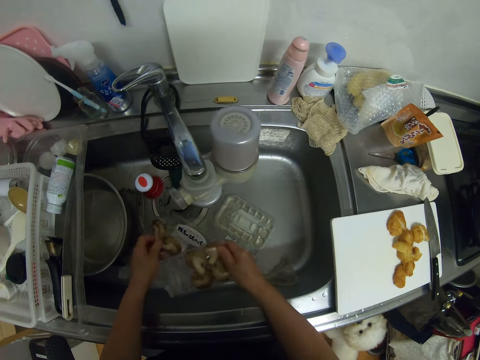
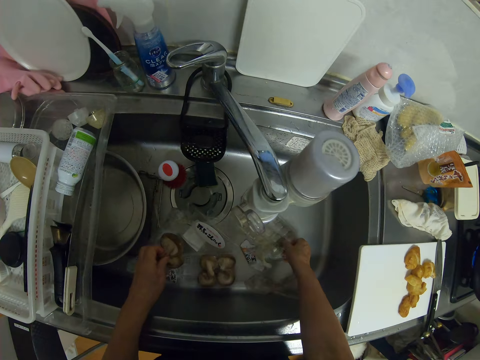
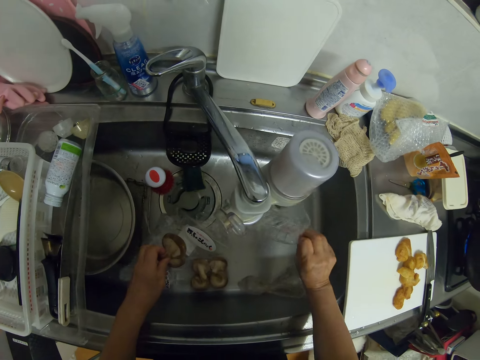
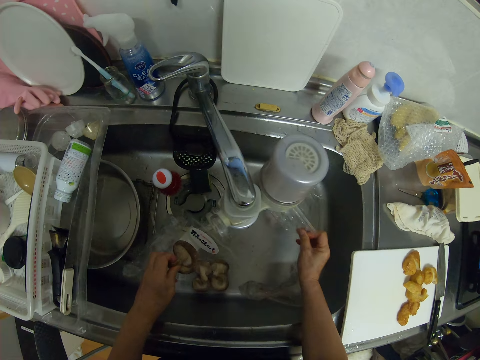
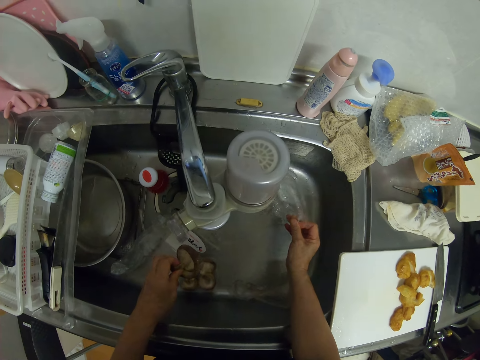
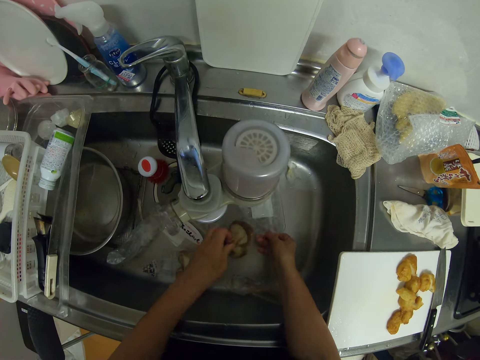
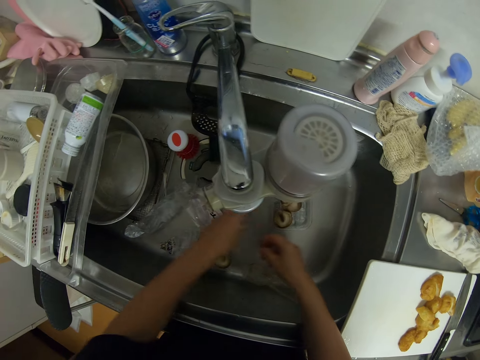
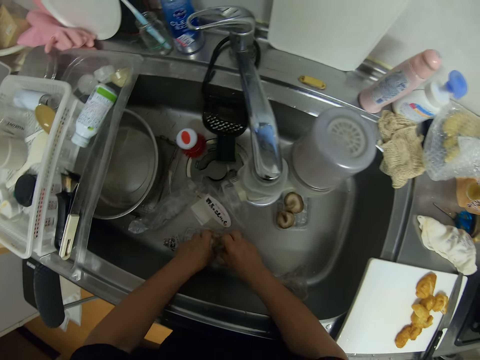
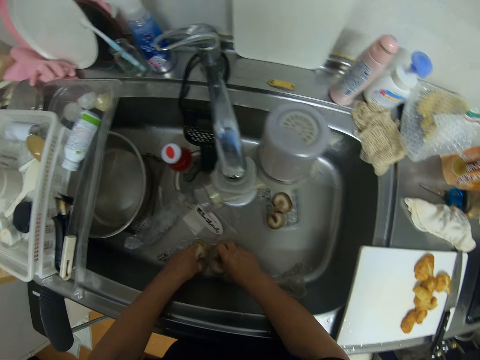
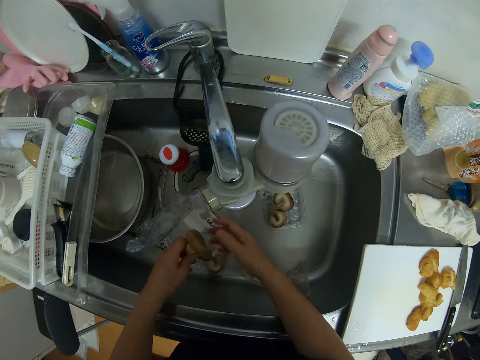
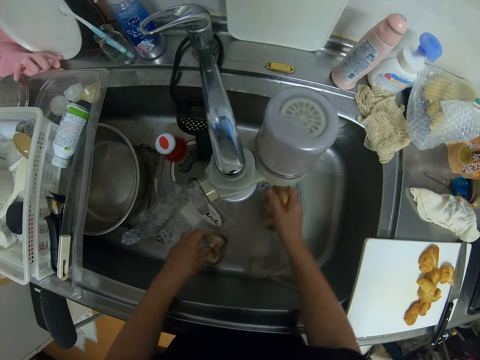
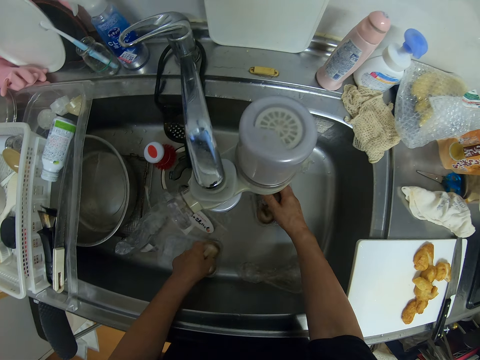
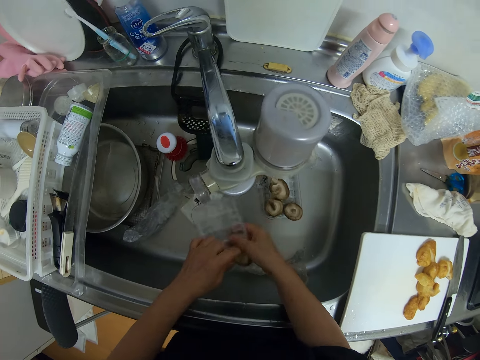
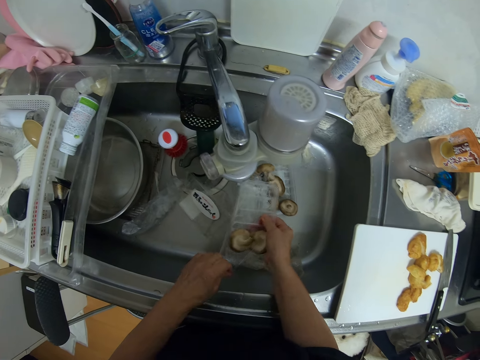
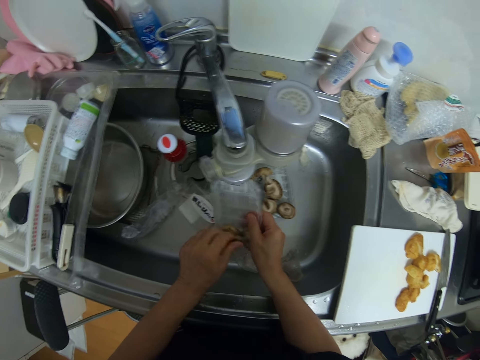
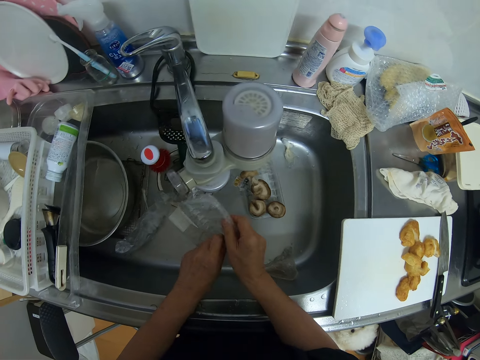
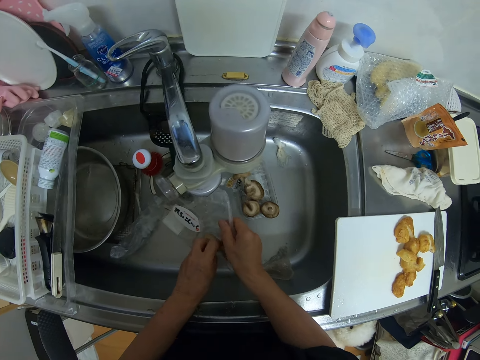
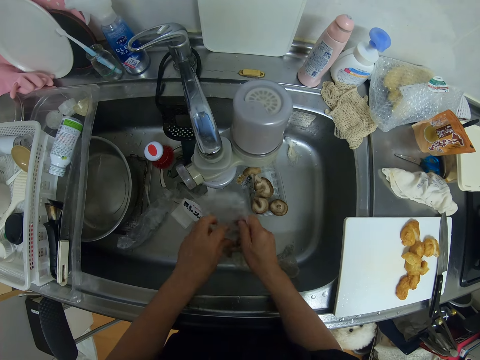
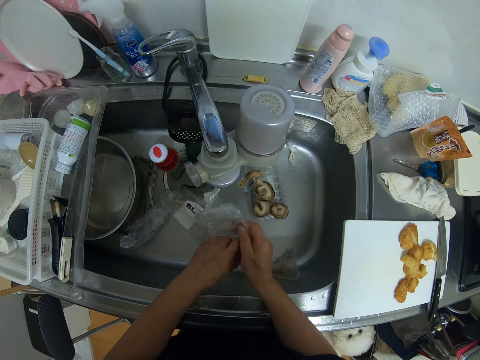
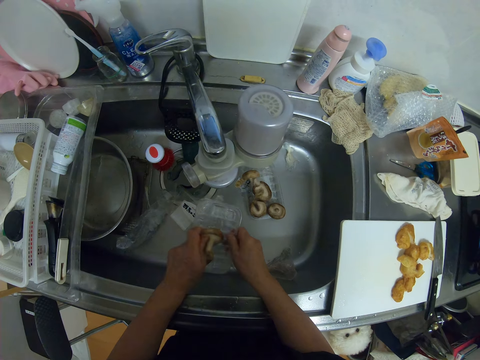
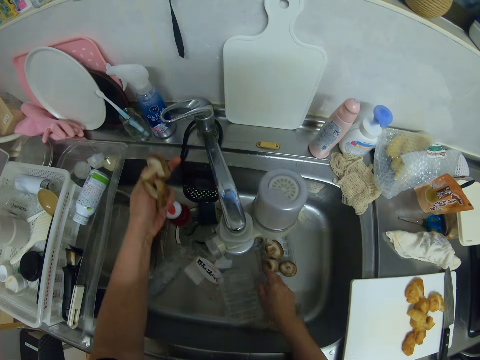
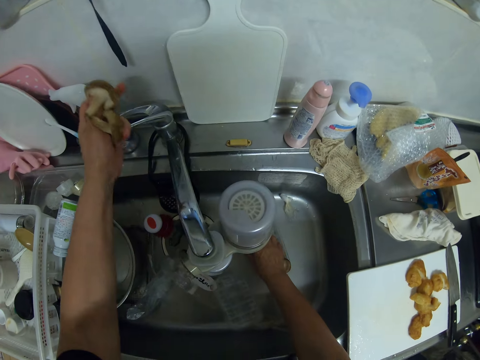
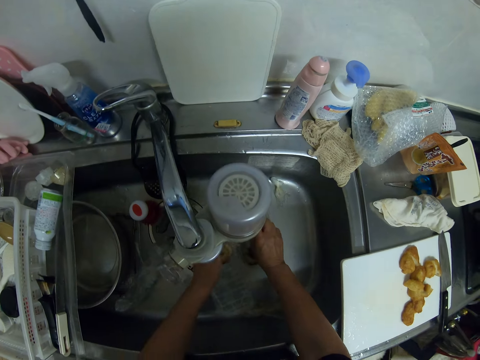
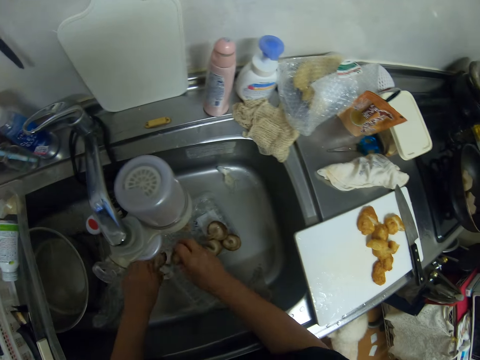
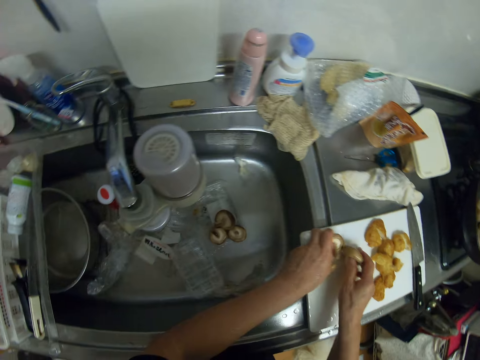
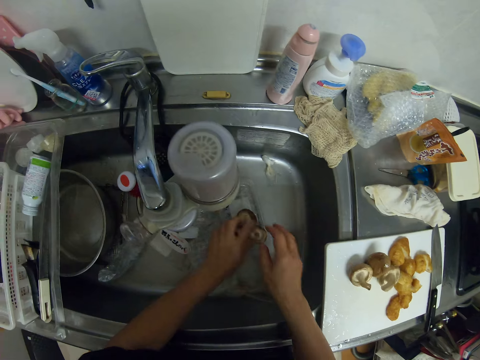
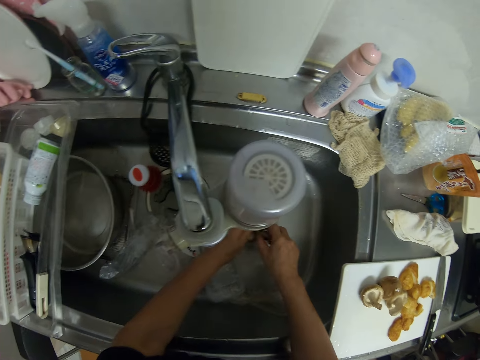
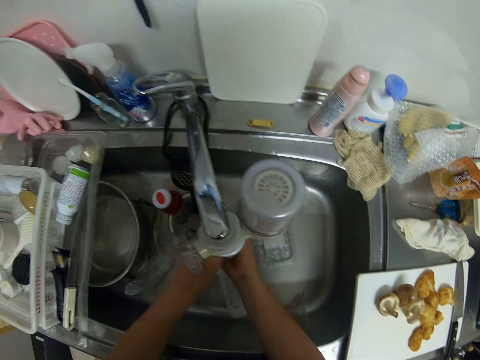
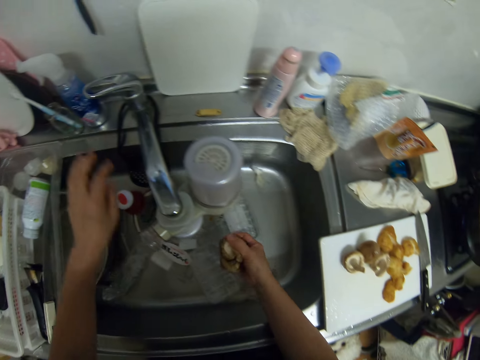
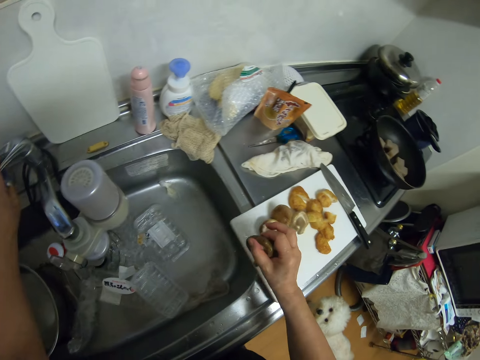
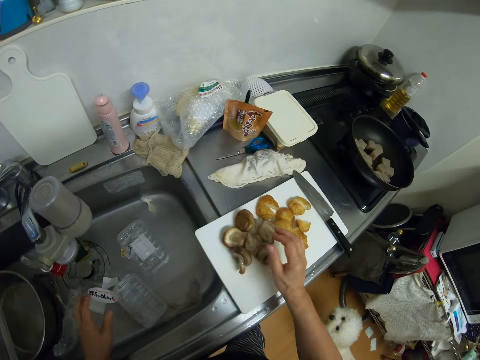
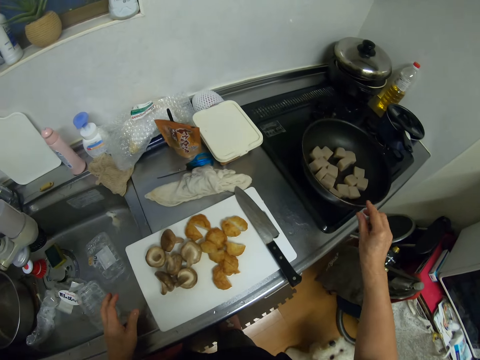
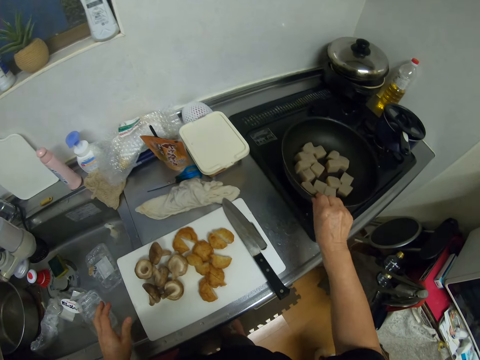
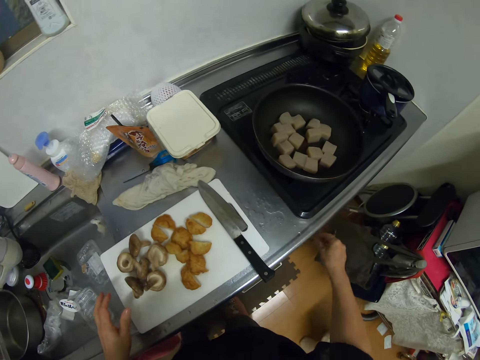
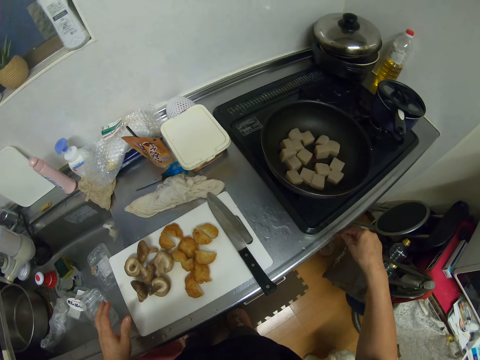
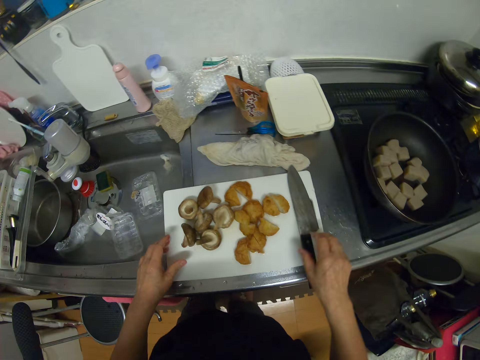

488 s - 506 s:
The camera wearer picks an empty pack from the kitchen sink with her right hand. She pours the water from the pack into the kitchen sink with her right hand. She turns the plastic pack in the sink. She drops the empty pack in the kitchen sink with her right hand. She drops the piece of mushroom into the empty pack in the kitchen sink with her left hand. She picks a piece of mushroom from the pack with her left hand. She passes the mushroom to her right hand, drops the piece of mushroom into the pack in the kitchen sink with her right hand, and picks the pack of mushroom from the kitchen sink with her left hand. She passes the pack of mushroom to her right hand and tears the pack of mushroom with her left hand. She picks a piece of mushroom from the pack with her left hand. She opens the tap with her left hand. She picks a piece of mushroom from the pack with her right hand. She rinses the mushrooms in the sink with both hands. She drops the mushrooms on the cutting board with both hands. She picks the mushrooms from the pack with both her hands. She rinses the mushrooms in the sink with both hands. The dog moves backward. The camera wearer closes the tap with her left hand. She drops the mushrooms on the cutting board with her right hand. She moves around the kitchen. She adjusts the pan on the cooker with her right hand. She turns the cooker on with her right hand. She adjusts the cooking gas flame. She picks the knife from the cutting board with her right hand.

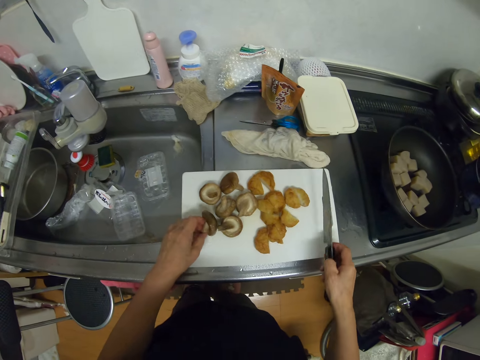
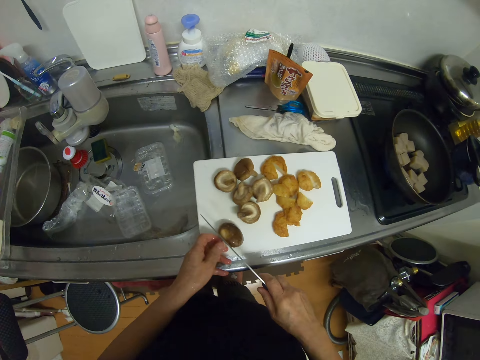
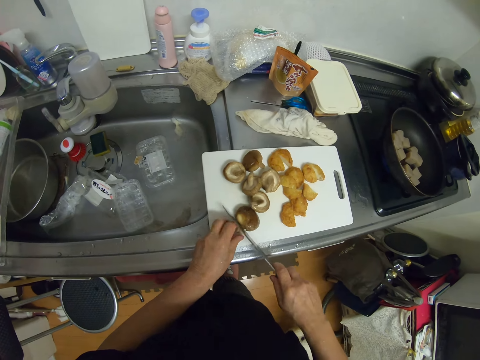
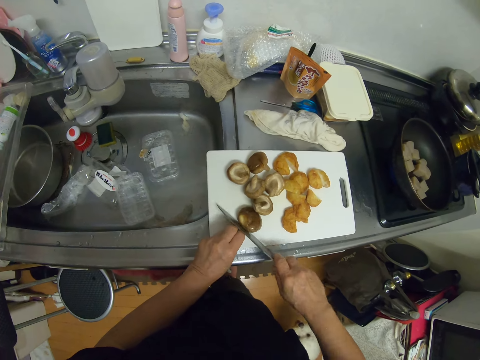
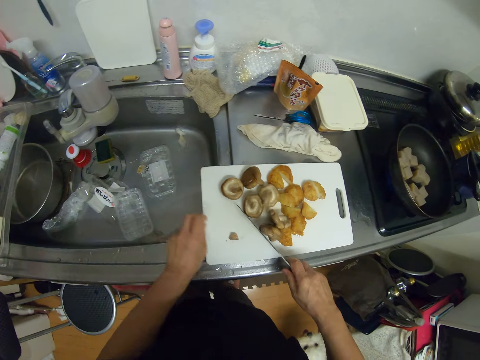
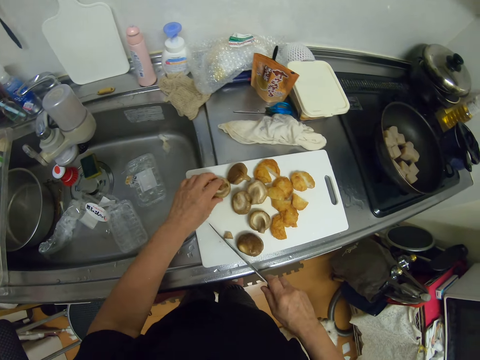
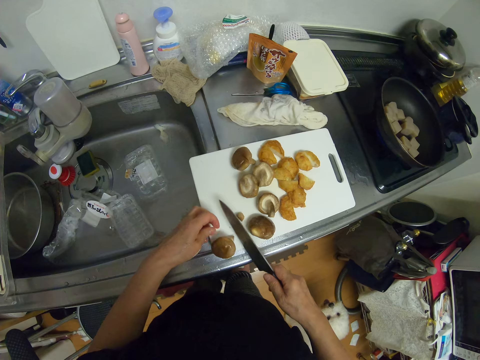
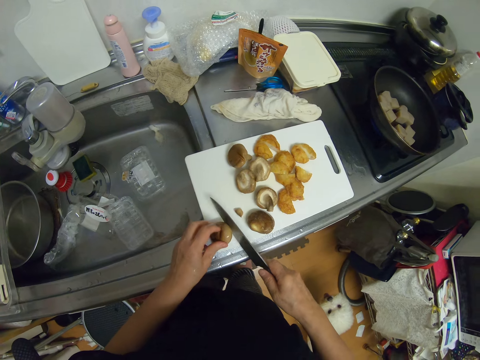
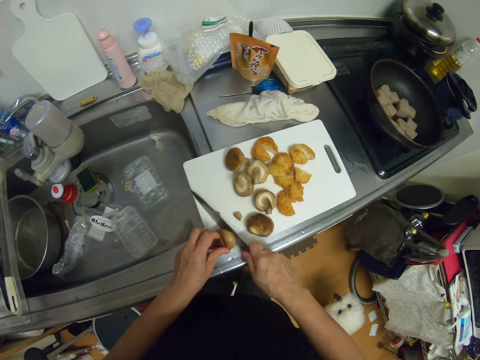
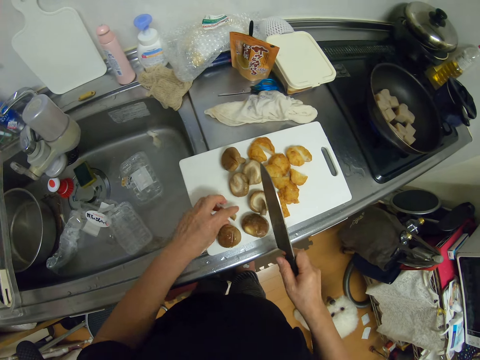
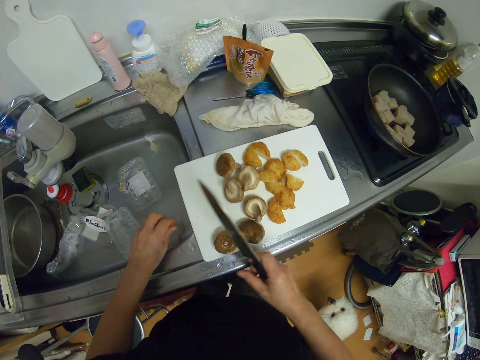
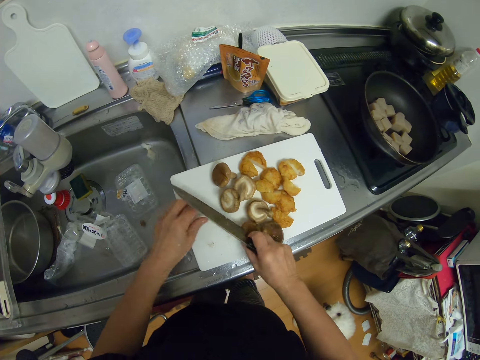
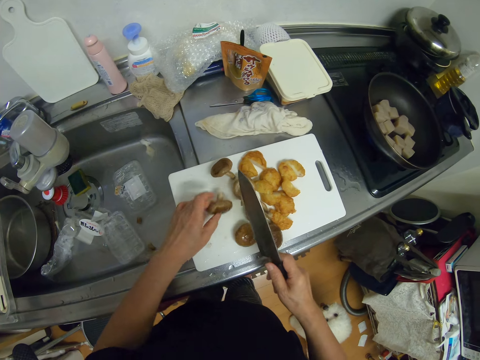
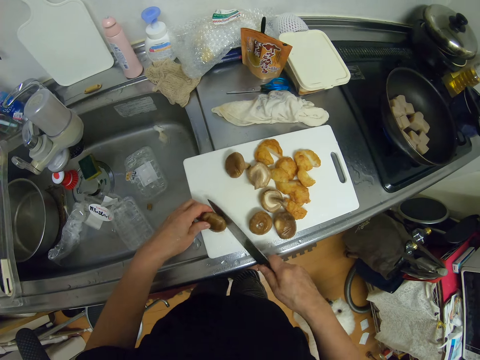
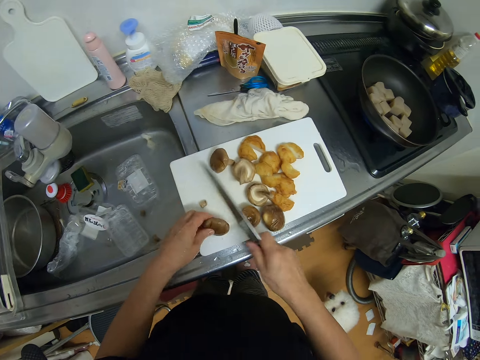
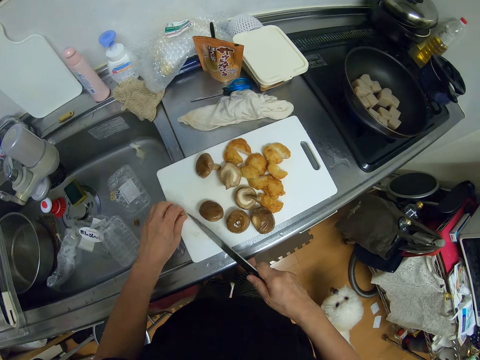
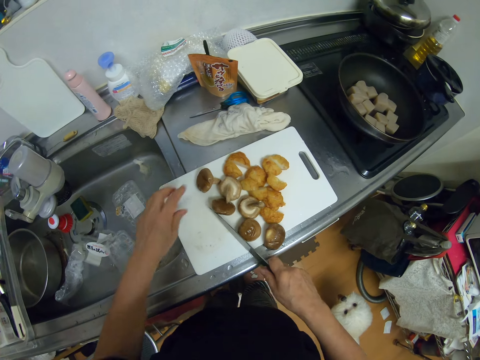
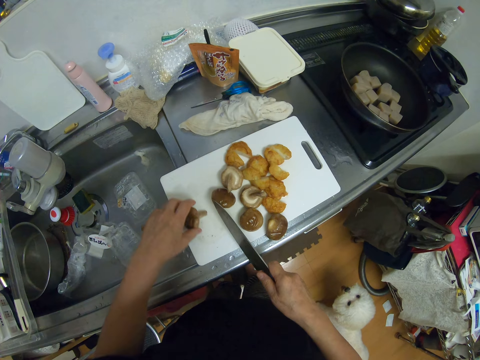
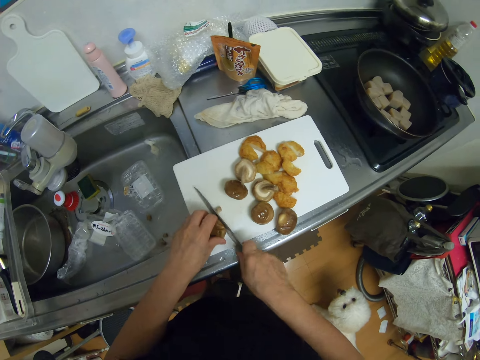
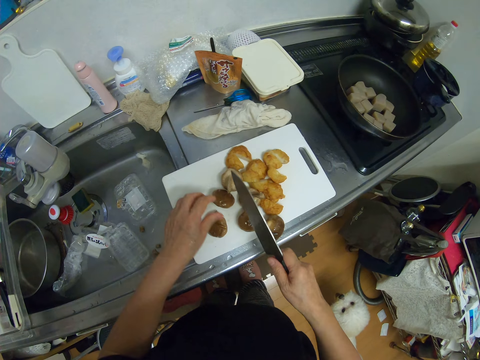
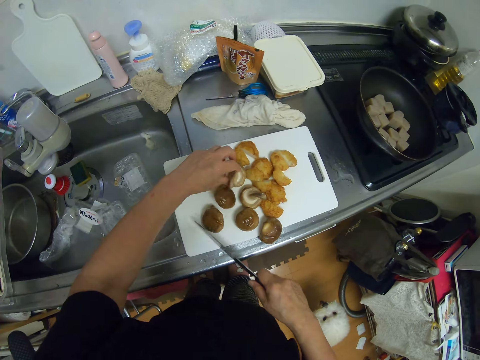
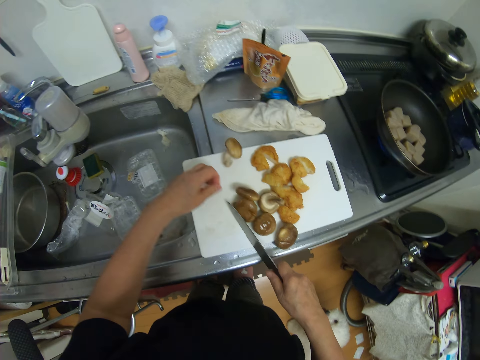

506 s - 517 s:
The camera wearer picks a piece of mushroom from the cutting board with her left hand. She moves a mushroom on the chopping board. She cuts the edges of the mushrooms on the cutting board with the knife in her right hand. She moves the mushroom on the chopping board, picks the mushroom on the chopping board, and puts the mushroom on the chopping board. She cuts the mushroom with the knife on the chopping board. She throws the tips of the mushroom into the kitchen sink with her left hand. She picks the mushroom on the chopping board. She moves the mushroom on the chopping board. She cuts the edge of the mushrooms on the cutting board with the knife in her right hand. She moves the mushroom on the chopping board. She throws the tip of the mushroom into the kitchen sink with her left hand. She moves the mushroom on the chopping board. She cuts the edges of the mushrooms on the cutting board with the knife in her right hand. She moves the mushroom on the chopping board and picks the mushroom on the chopping board.
